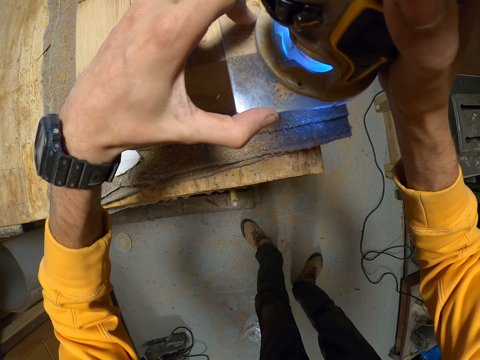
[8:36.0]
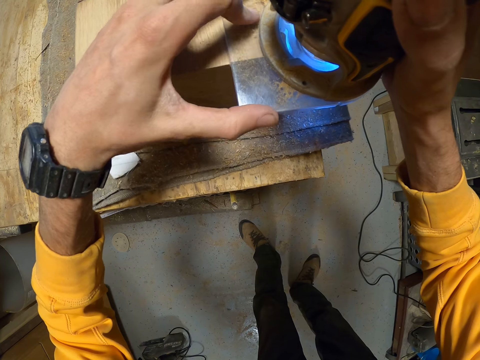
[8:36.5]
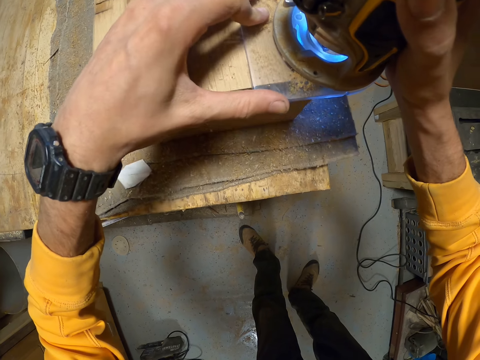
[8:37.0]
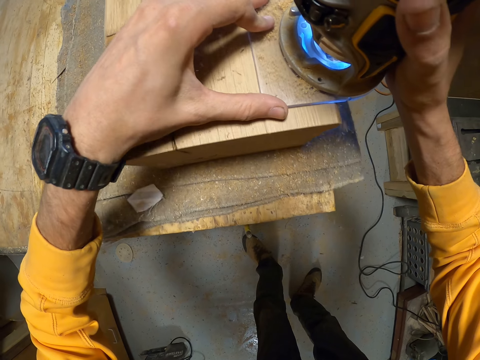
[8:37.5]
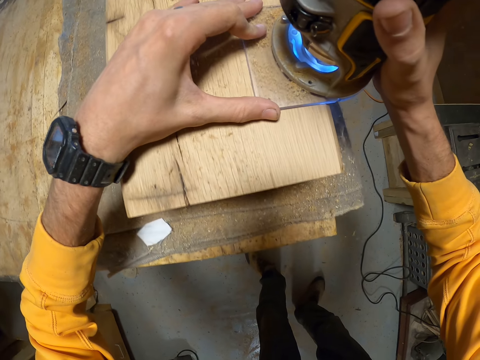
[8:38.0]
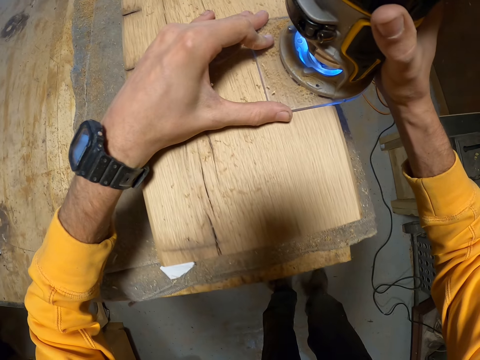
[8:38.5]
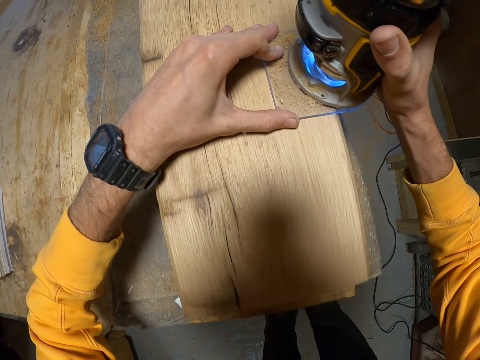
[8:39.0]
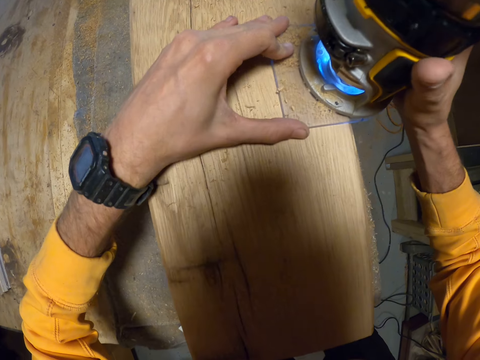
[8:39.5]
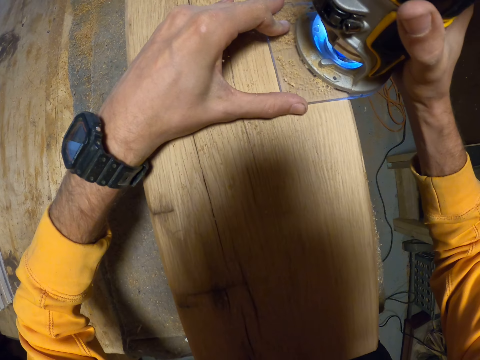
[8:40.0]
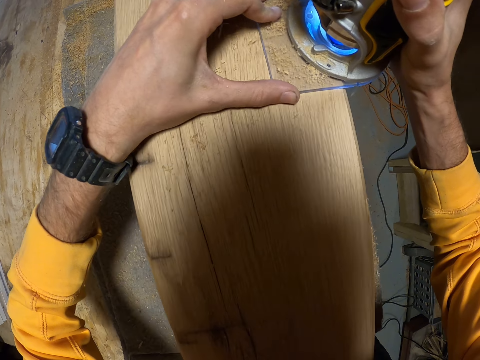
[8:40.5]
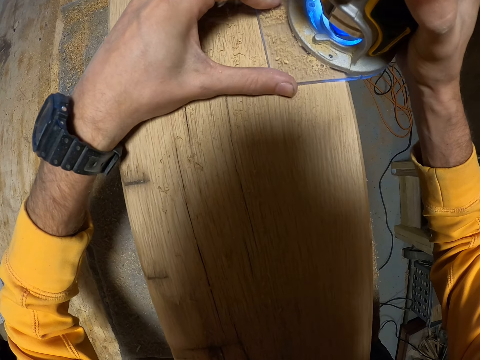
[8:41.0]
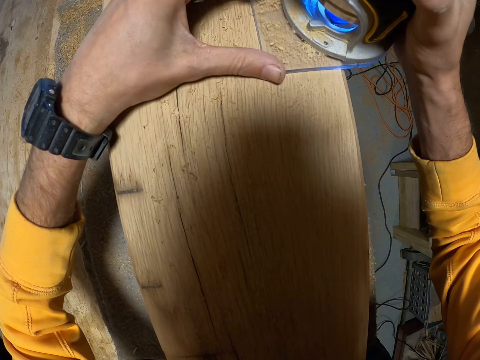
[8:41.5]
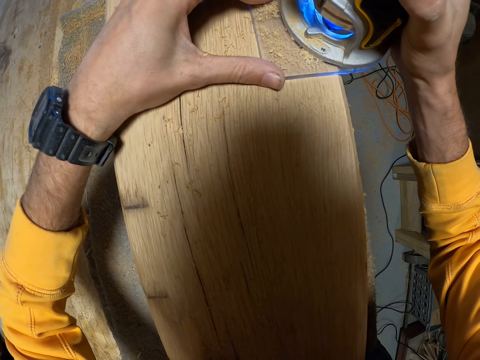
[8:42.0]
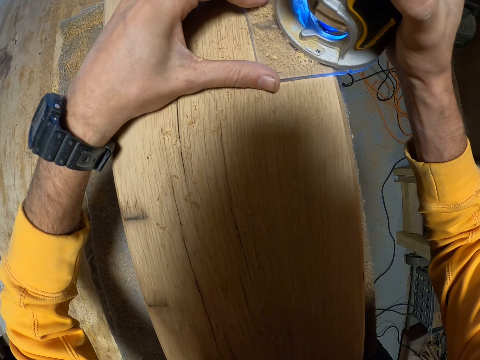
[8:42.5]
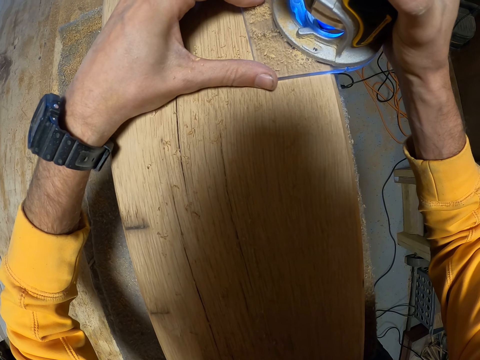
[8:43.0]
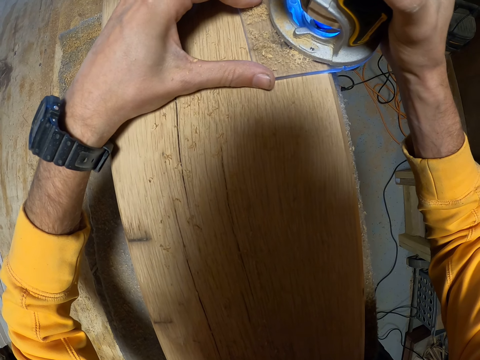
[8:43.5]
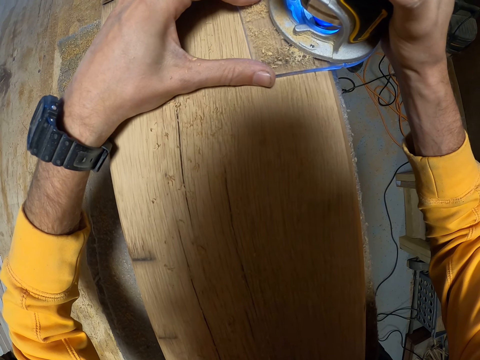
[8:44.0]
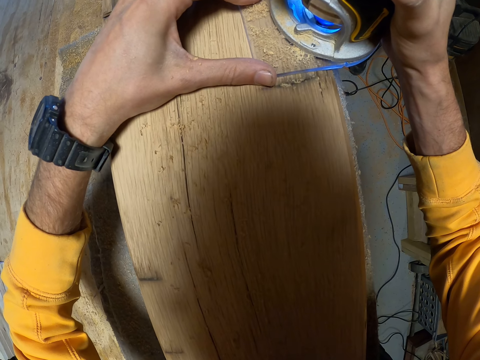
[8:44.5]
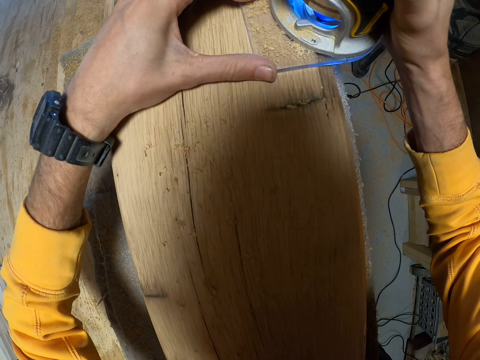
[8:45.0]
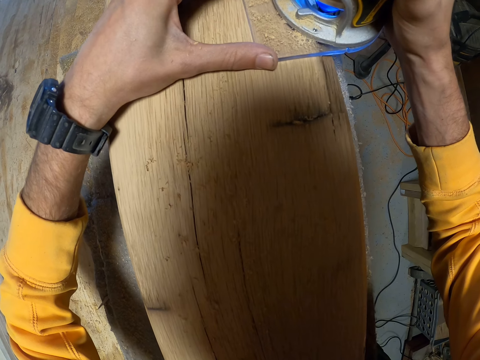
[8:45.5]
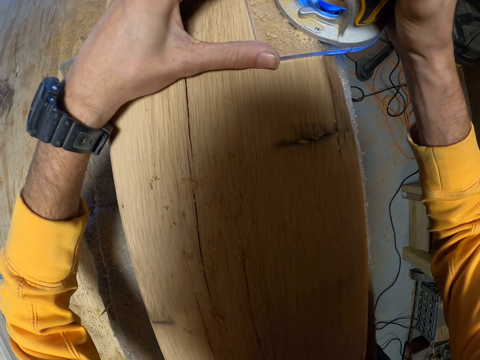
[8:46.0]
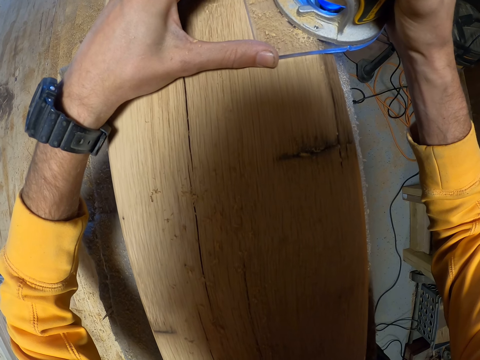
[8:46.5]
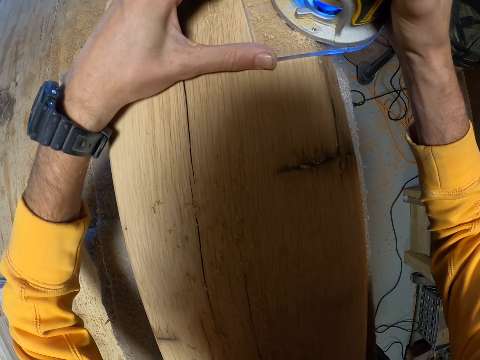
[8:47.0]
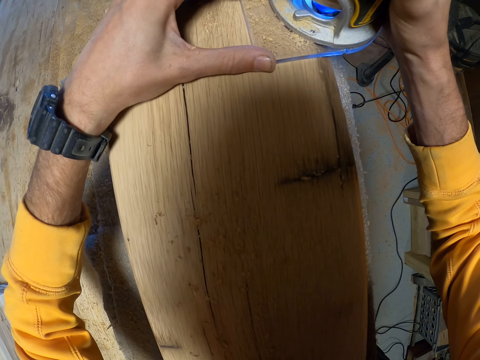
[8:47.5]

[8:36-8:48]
The camera wearer sands wood with a sander.

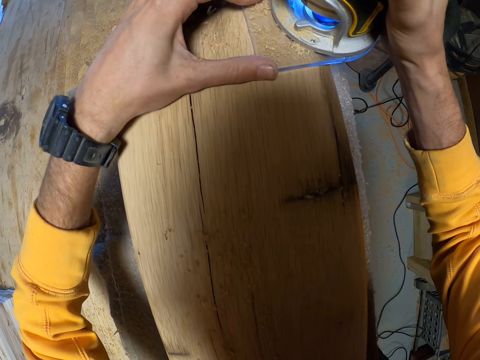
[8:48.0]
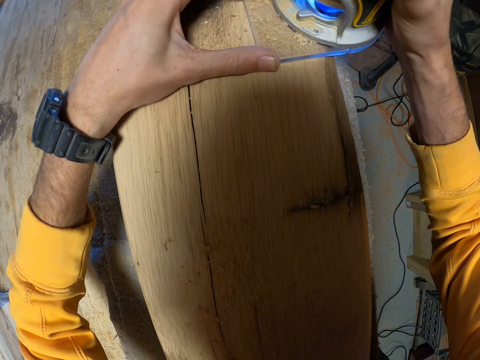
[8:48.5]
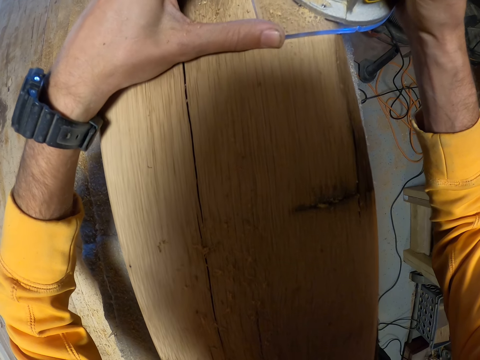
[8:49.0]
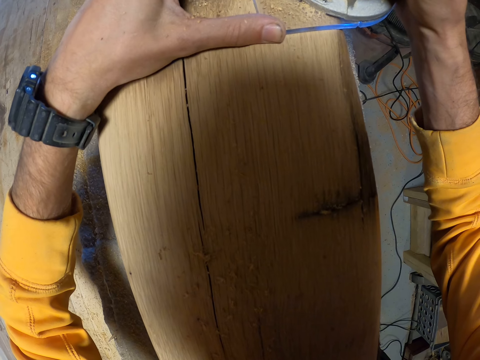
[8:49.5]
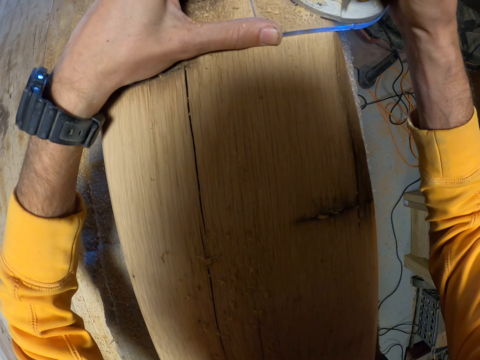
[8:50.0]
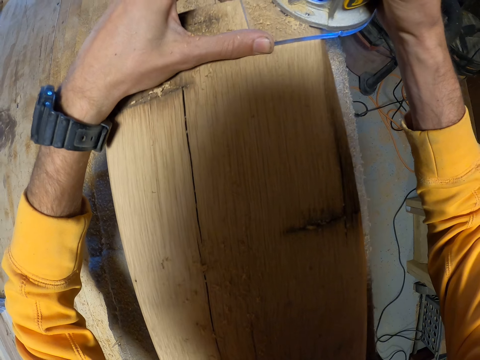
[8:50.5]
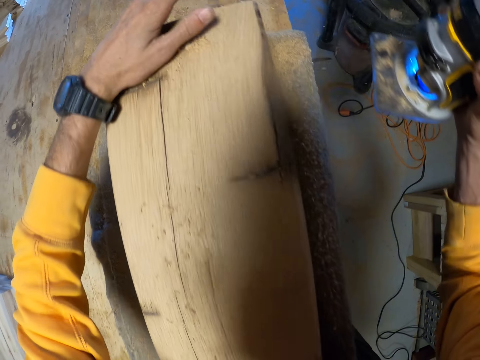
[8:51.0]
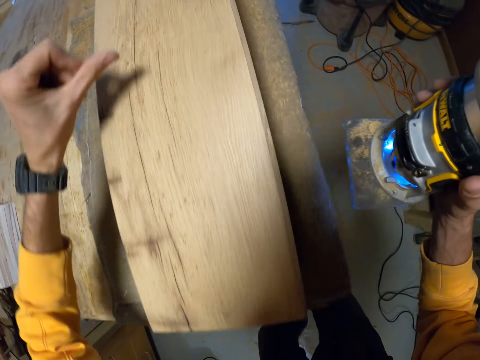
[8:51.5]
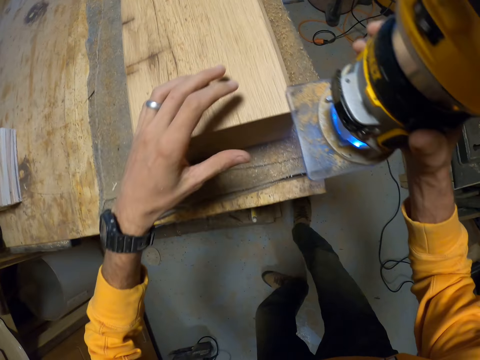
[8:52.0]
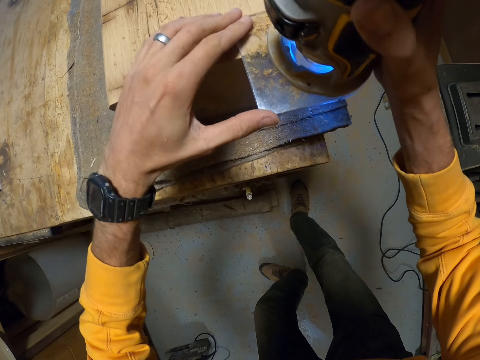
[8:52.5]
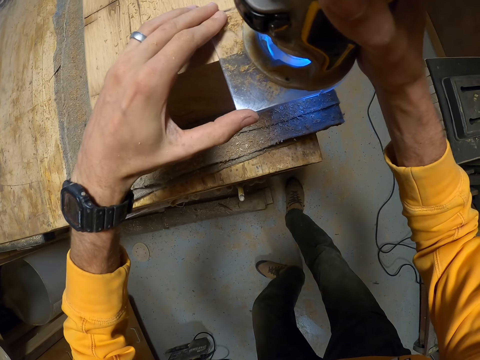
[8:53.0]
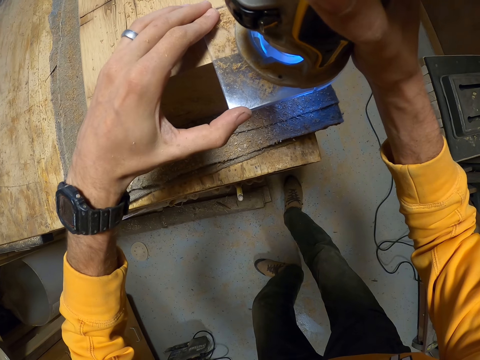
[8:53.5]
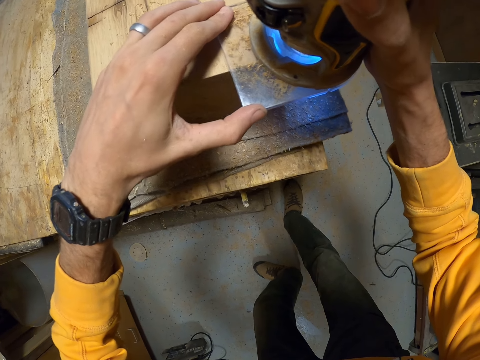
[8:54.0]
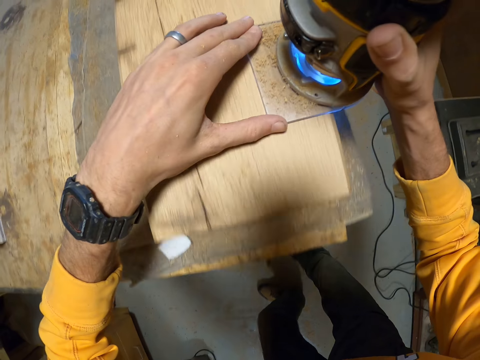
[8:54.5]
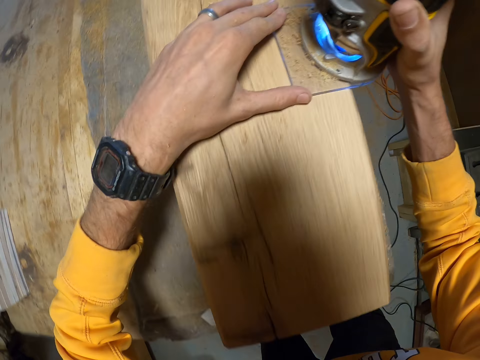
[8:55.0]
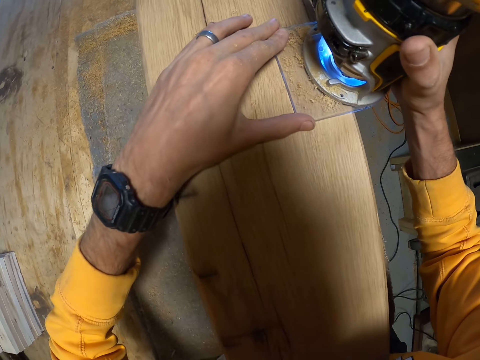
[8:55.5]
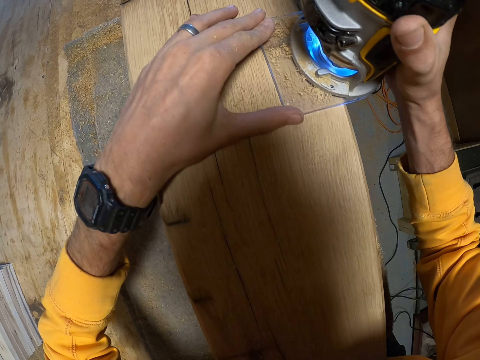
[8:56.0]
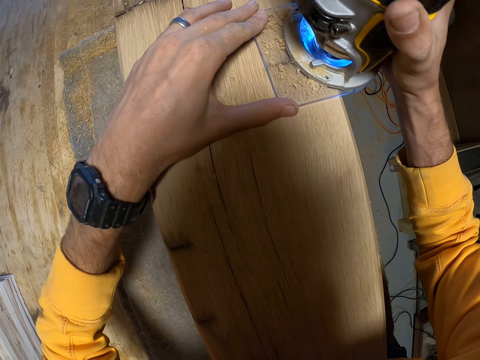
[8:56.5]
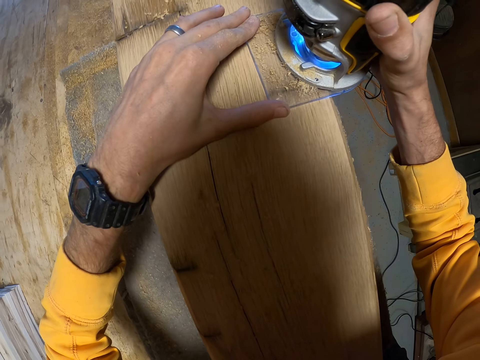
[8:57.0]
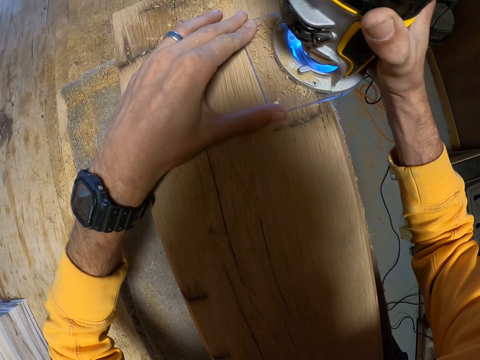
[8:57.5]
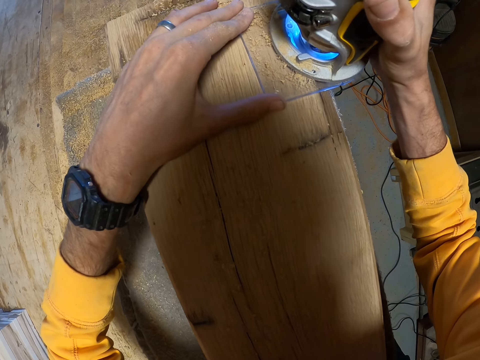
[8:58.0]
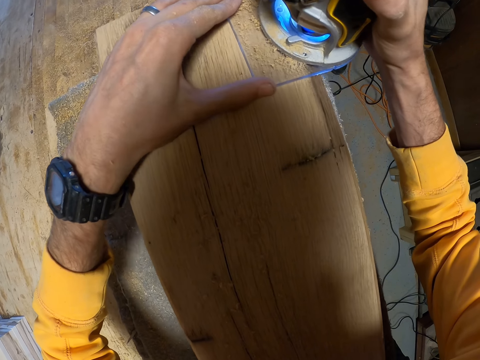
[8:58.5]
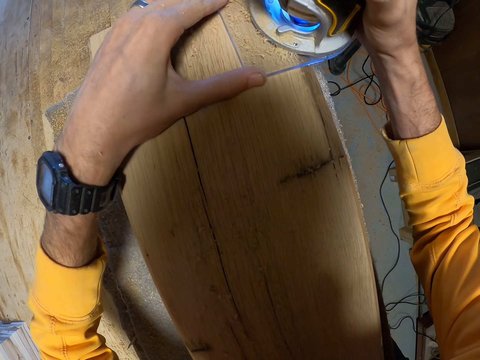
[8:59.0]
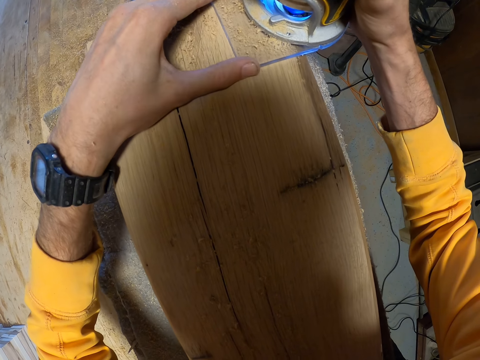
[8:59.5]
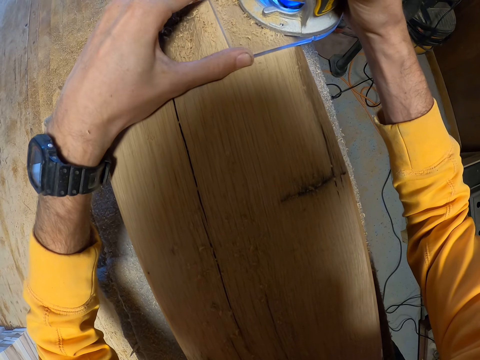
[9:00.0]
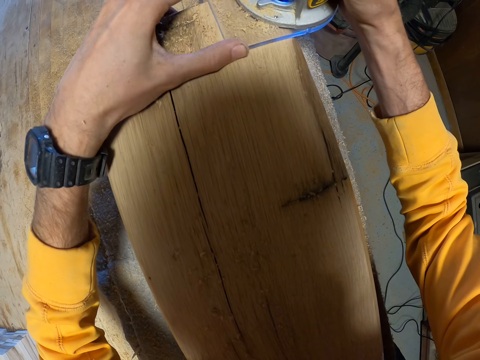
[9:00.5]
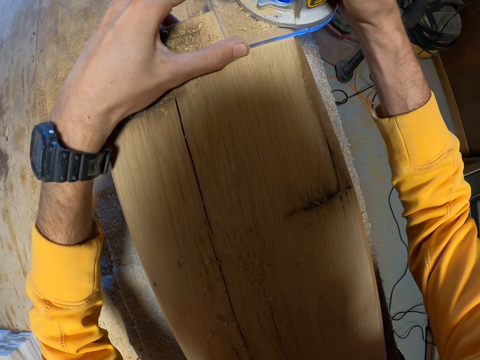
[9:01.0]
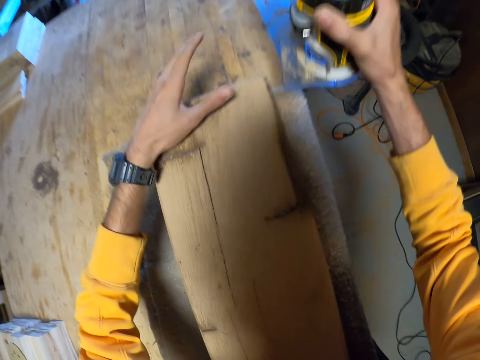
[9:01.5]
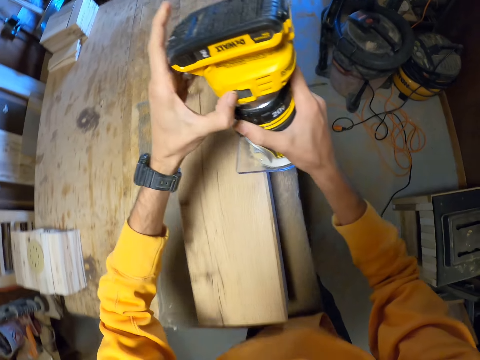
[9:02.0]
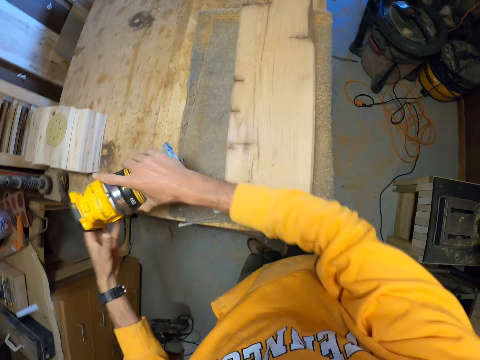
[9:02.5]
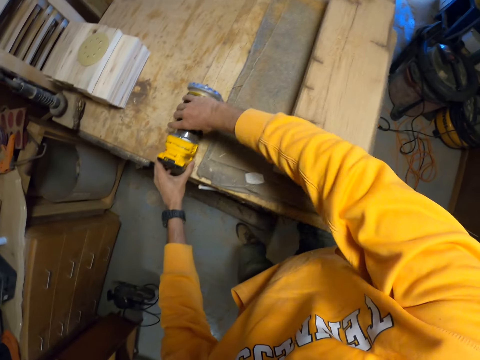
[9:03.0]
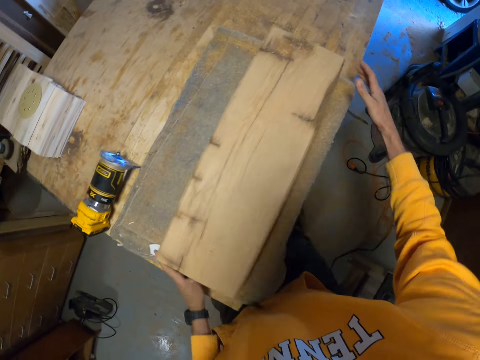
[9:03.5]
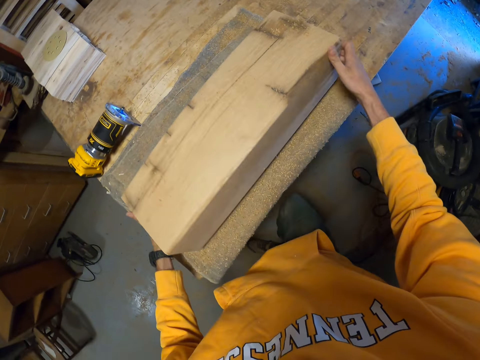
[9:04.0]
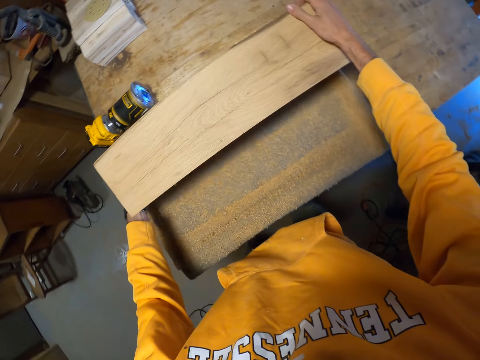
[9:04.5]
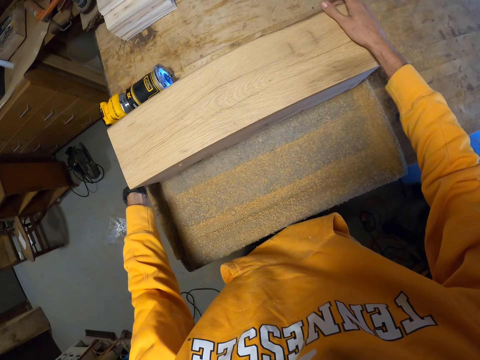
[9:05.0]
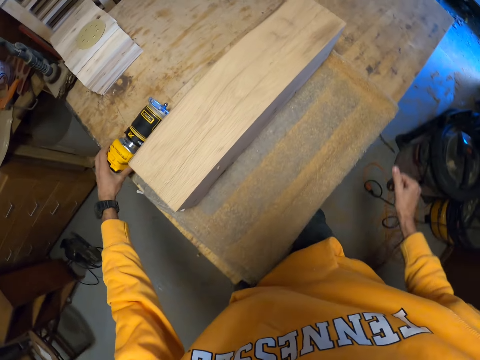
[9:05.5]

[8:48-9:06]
The camera wearer removes the device or sander from the log of wood with his right hand. He sands the wood with the sander. He lifts the sander. He operates the device with his left hand. He turns off the sander. He puts the device on the table with his hands. He turns over the log of wood with his hands.
